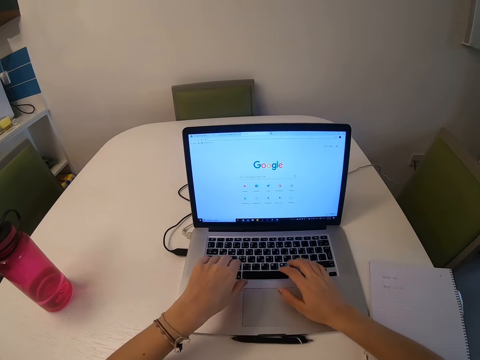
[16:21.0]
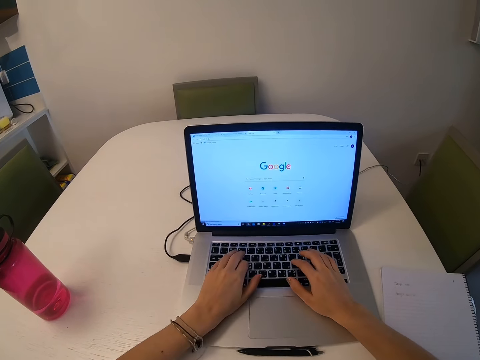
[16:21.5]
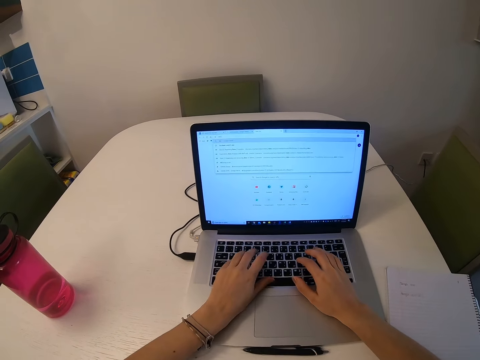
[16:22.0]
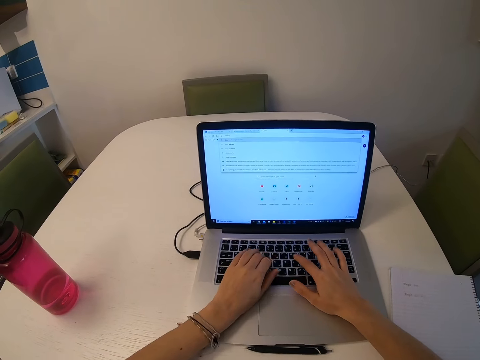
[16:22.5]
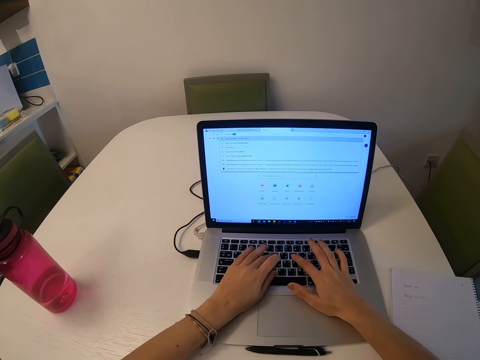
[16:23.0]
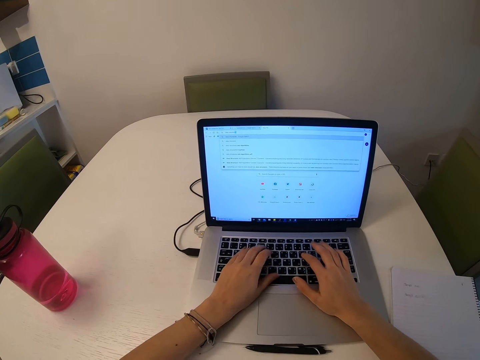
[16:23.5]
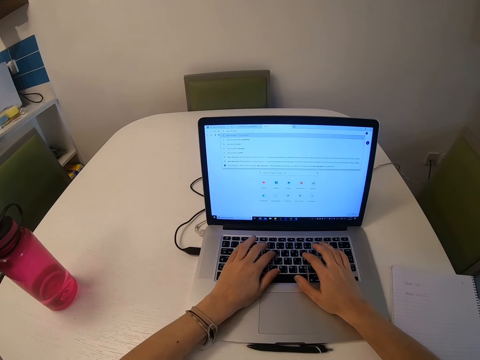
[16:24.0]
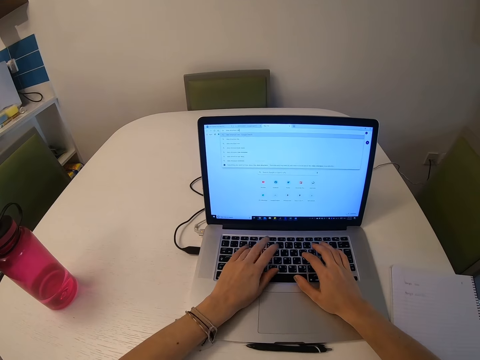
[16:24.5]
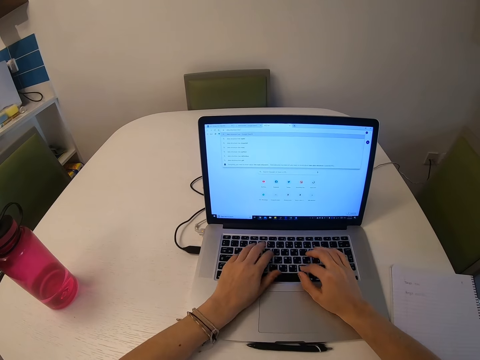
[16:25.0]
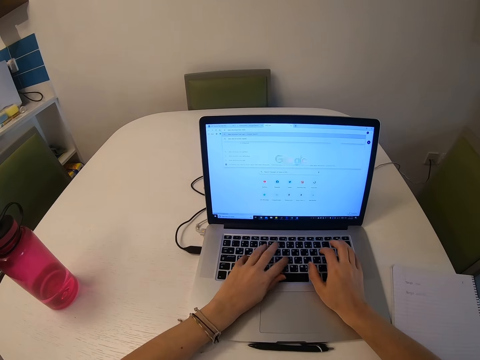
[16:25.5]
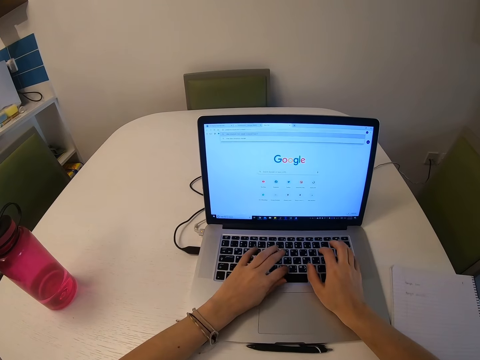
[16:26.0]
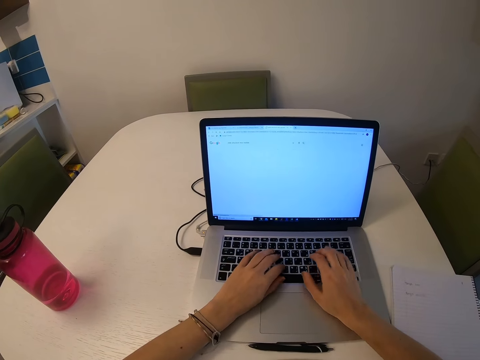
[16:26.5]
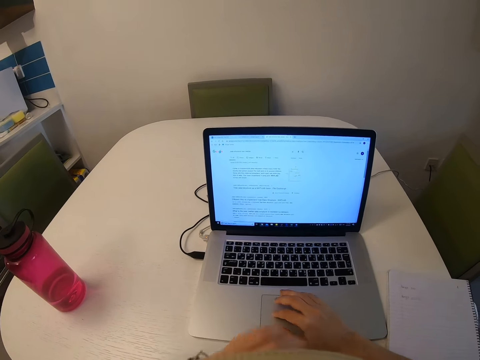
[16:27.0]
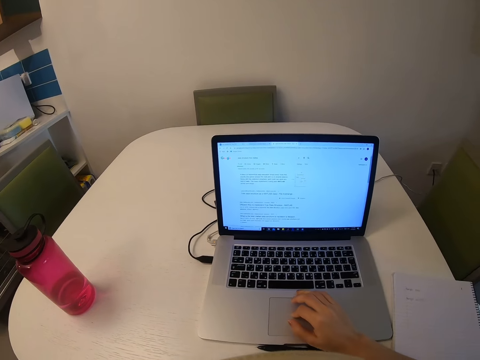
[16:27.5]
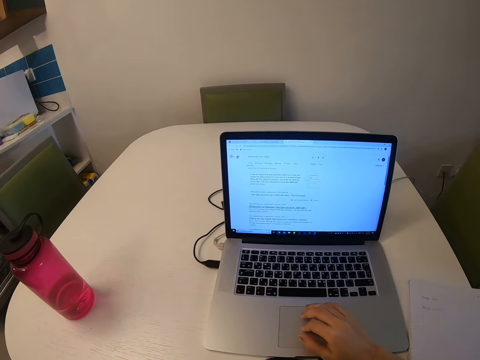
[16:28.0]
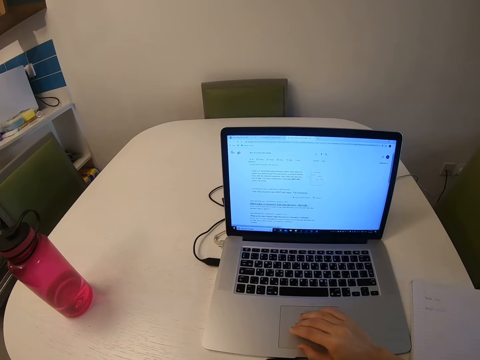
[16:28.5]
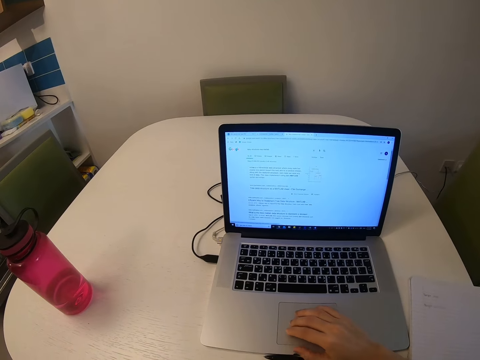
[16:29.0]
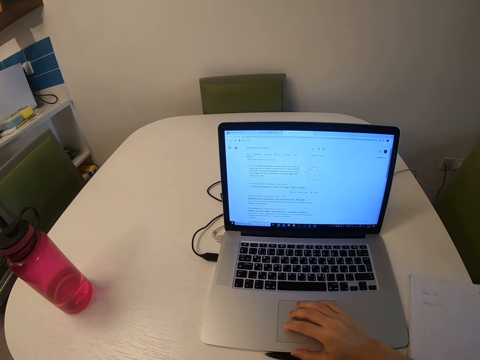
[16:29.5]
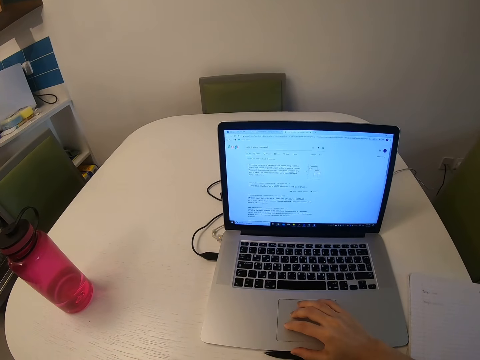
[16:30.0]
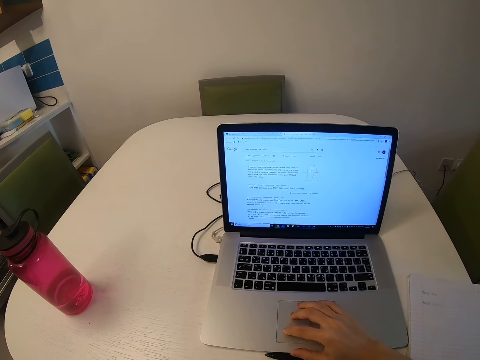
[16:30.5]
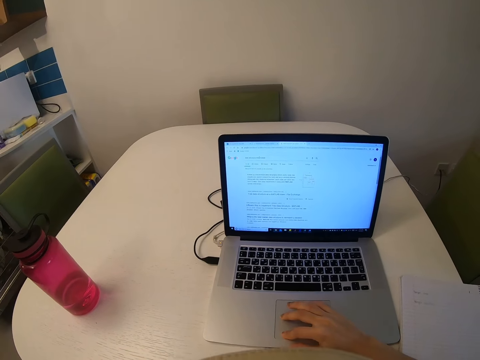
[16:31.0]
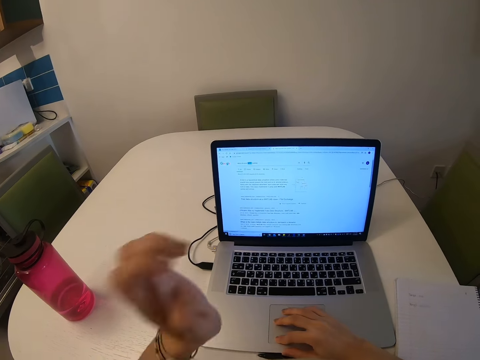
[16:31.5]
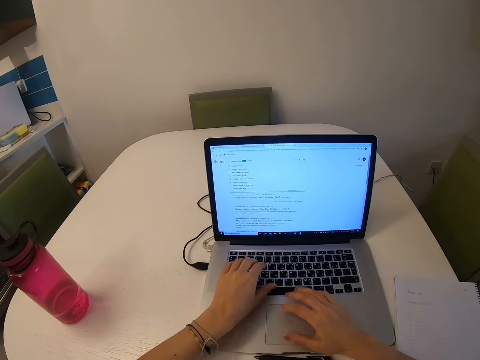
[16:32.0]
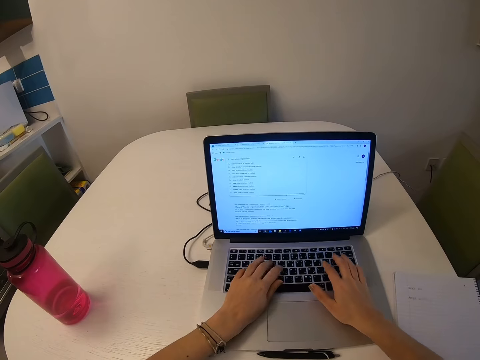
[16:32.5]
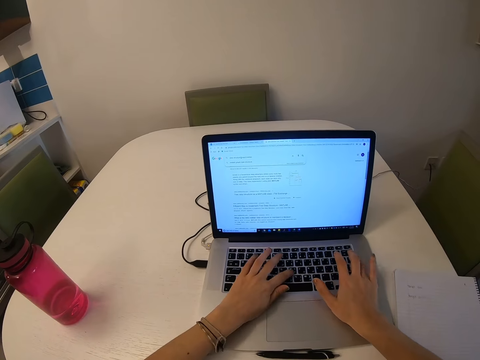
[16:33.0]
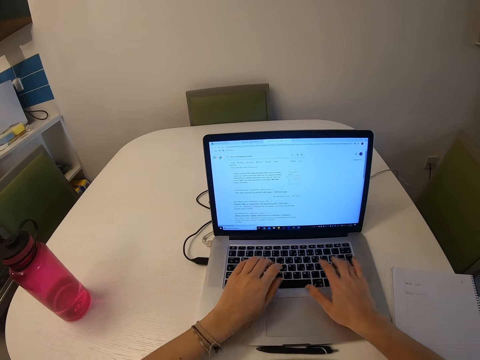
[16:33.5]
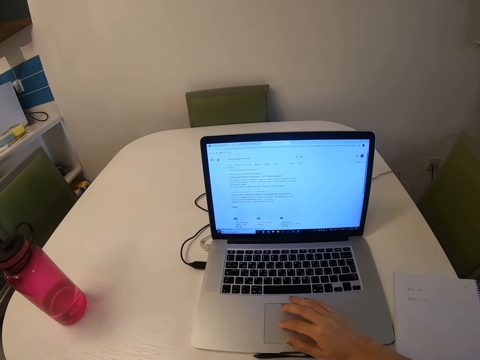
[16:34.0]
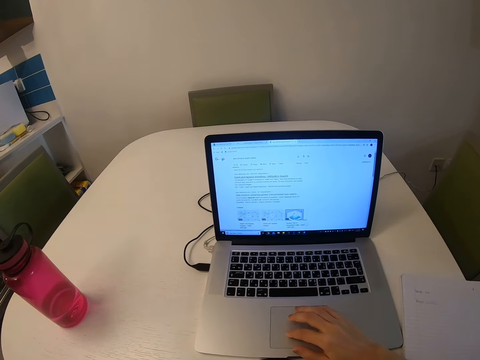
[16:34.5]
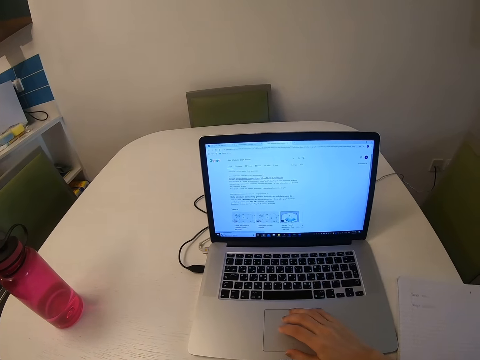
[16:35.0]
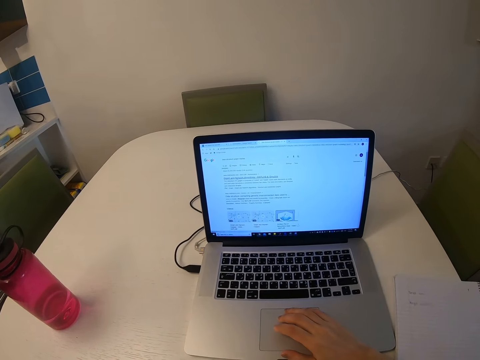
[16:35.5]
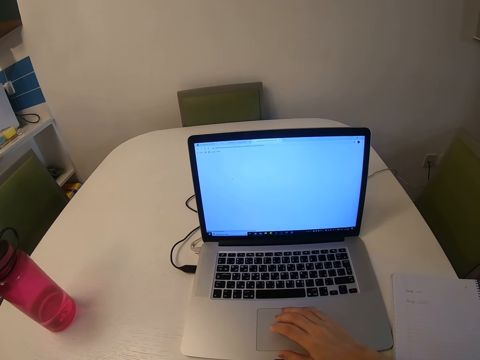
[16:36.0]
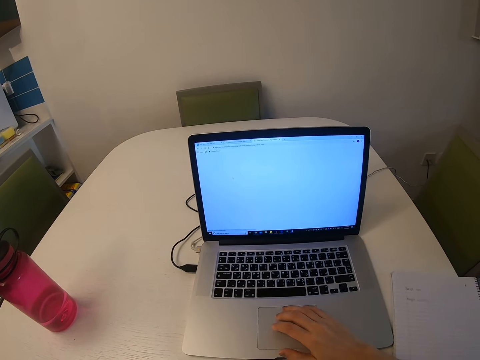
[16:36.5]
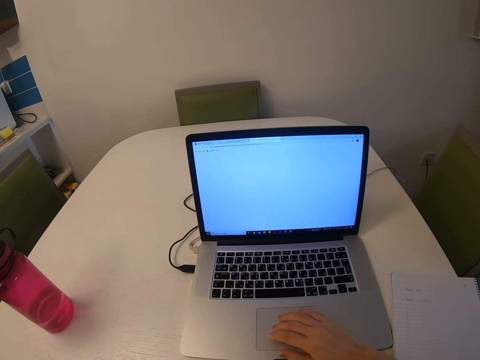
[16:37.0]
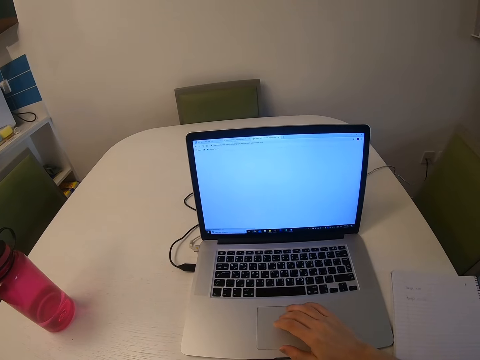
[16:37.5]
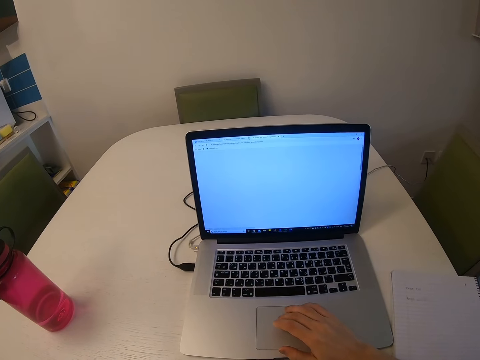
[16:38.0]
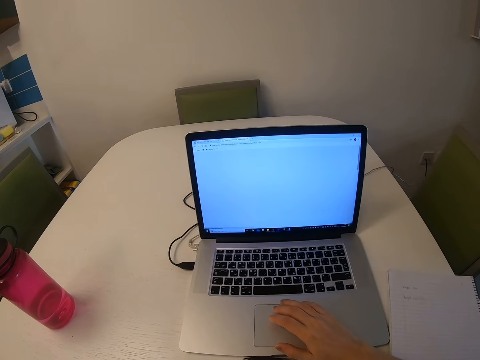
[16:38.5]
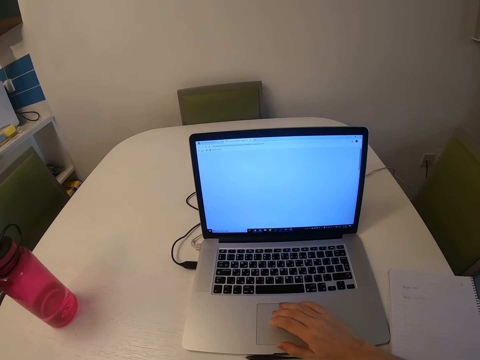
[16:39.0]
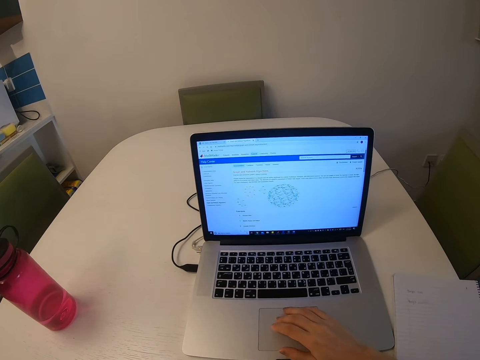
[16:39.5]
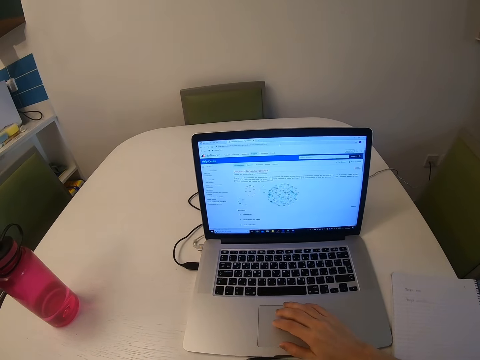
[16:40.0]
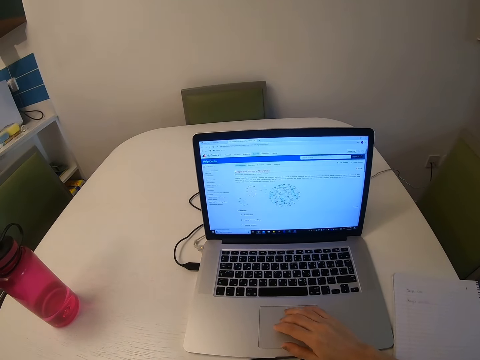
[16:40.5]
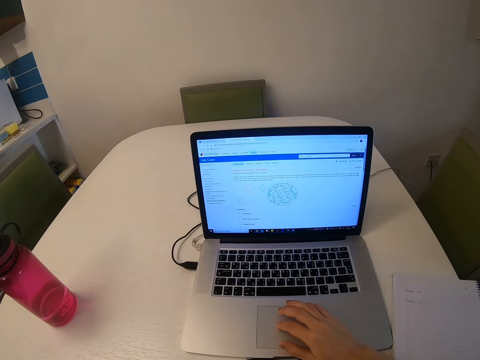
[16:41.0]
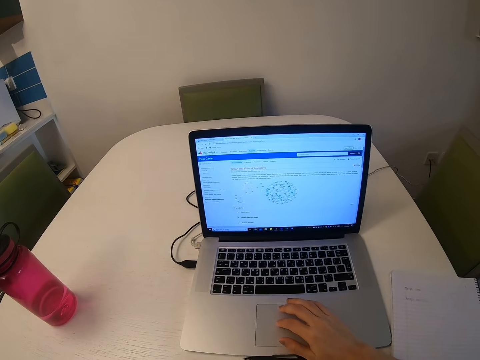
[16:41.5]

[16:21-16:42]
The camera wearer presses the laptop button. They scroll the laptop.

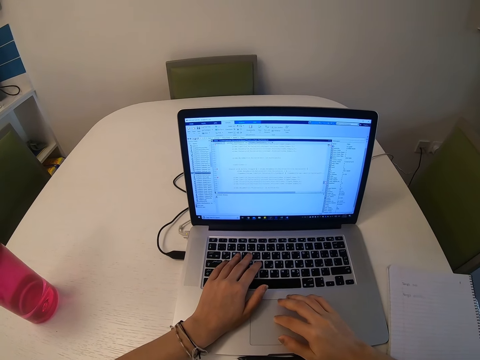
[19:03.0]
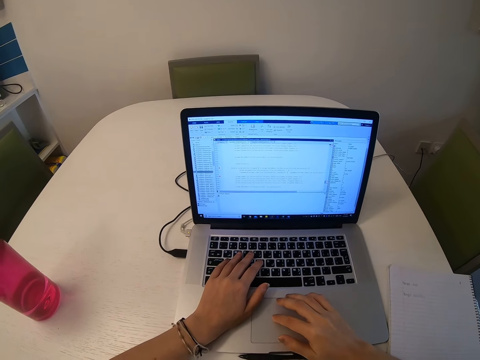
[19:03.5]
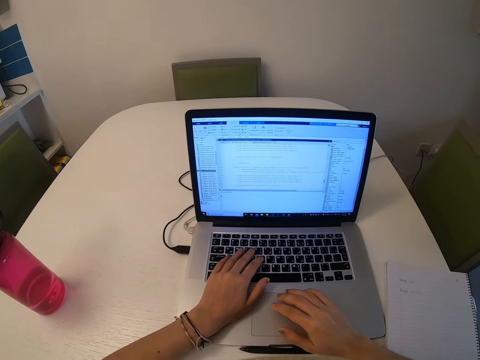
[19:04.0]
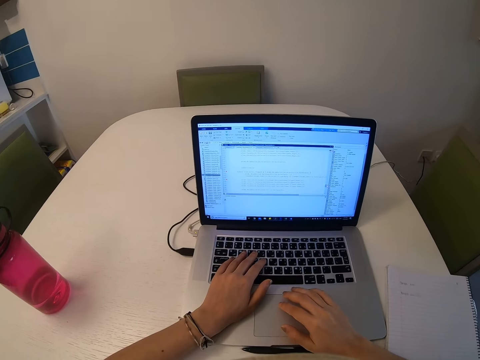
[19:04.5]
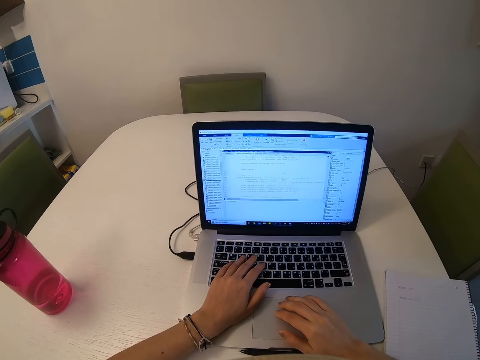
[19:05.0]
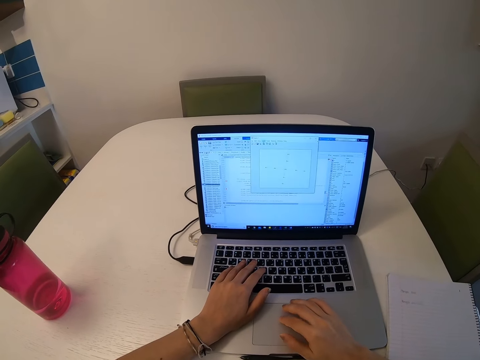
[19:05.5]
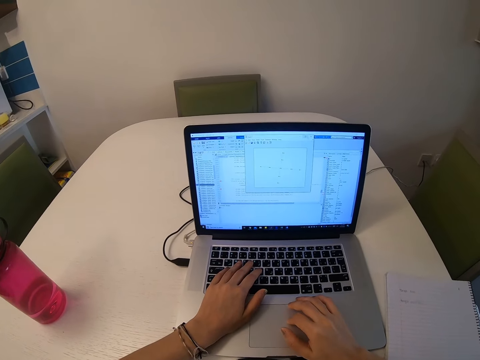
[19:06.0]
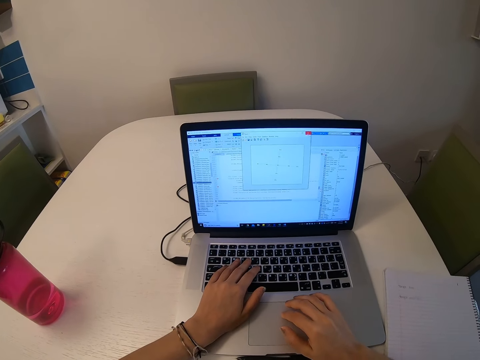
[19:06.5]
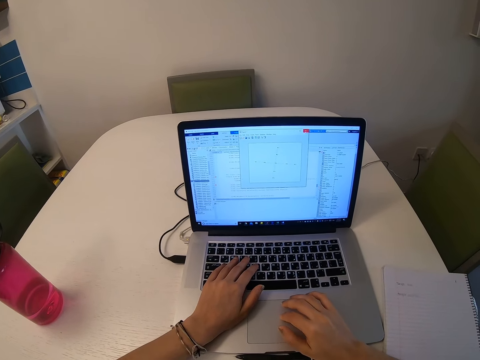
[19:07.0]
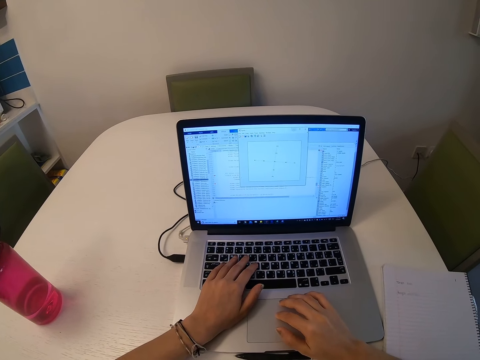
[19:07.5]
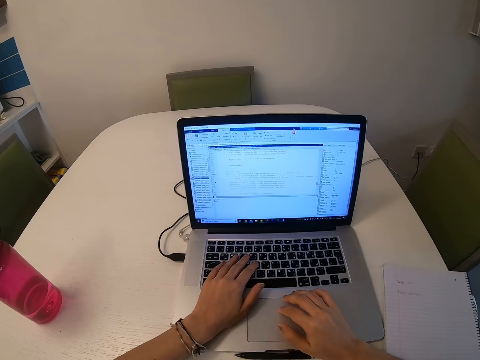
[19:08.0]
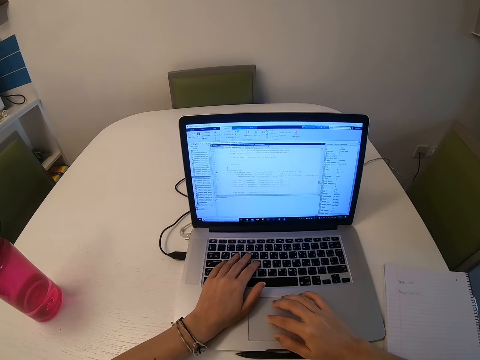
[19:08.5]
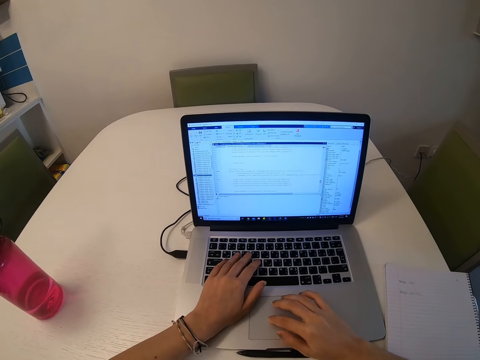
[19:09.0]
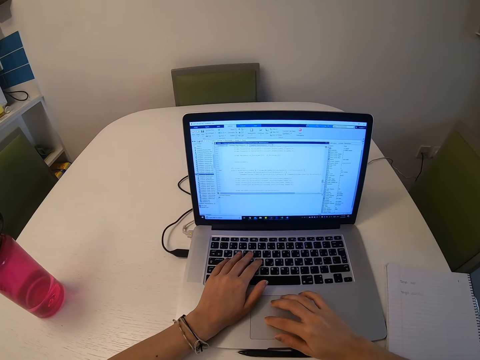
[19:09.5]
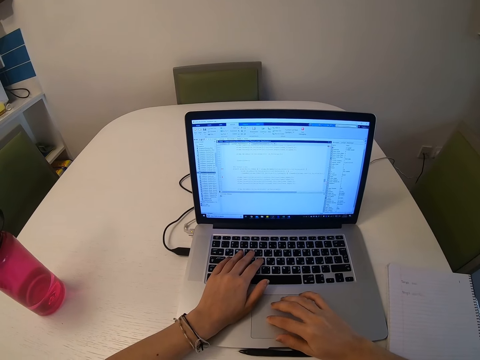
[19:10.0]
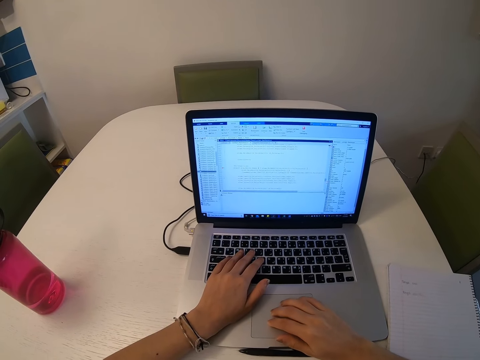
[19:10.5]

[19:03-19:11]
The camera wearer presses the laptop button.
